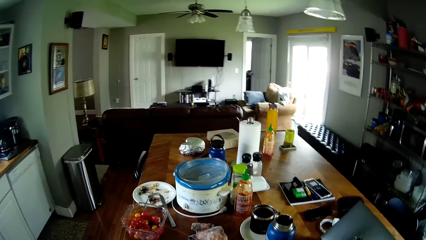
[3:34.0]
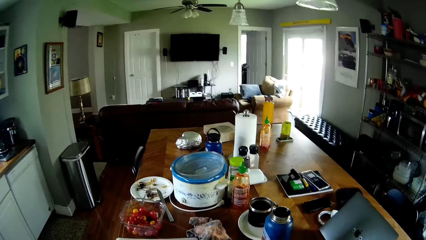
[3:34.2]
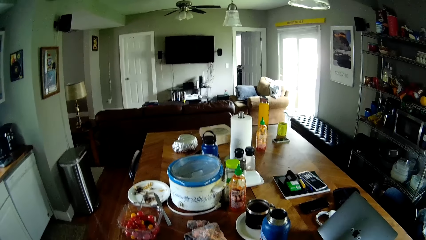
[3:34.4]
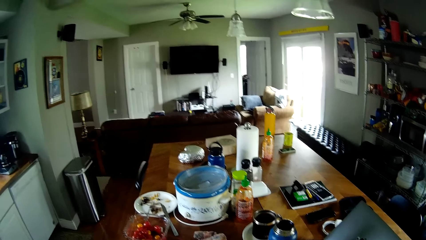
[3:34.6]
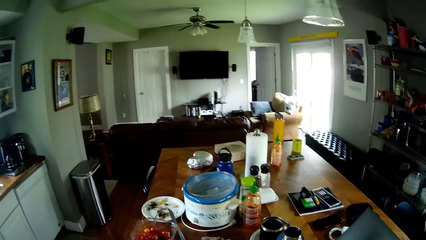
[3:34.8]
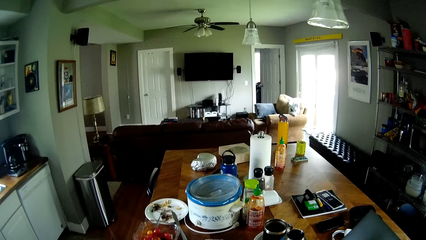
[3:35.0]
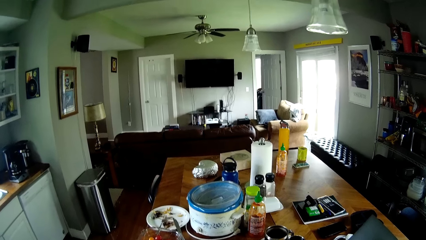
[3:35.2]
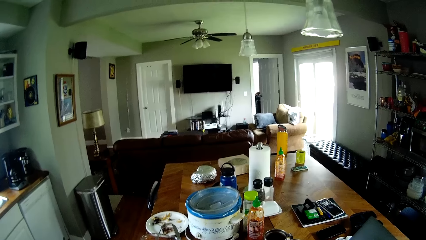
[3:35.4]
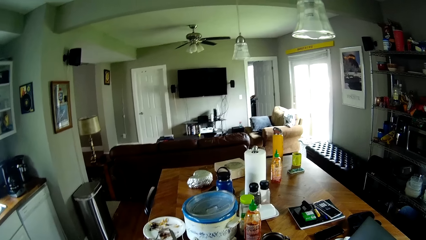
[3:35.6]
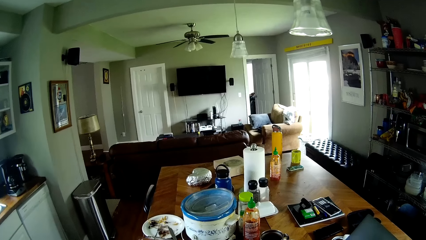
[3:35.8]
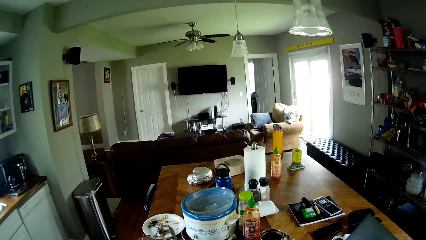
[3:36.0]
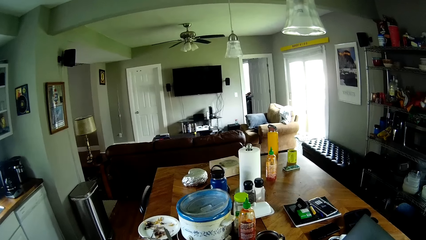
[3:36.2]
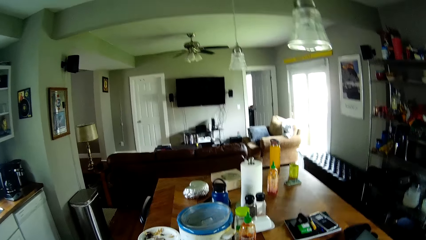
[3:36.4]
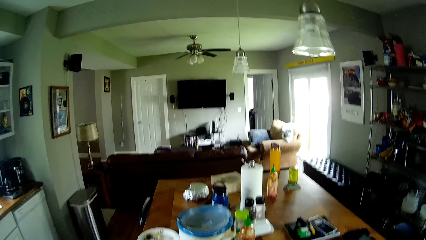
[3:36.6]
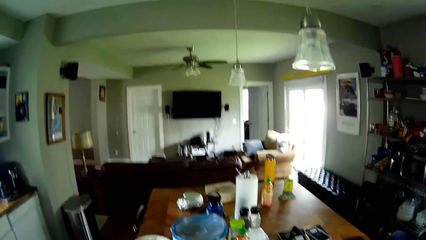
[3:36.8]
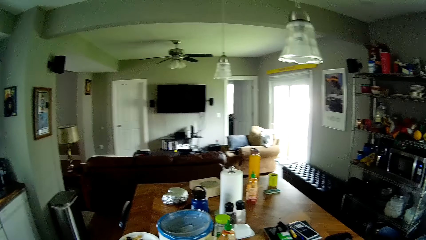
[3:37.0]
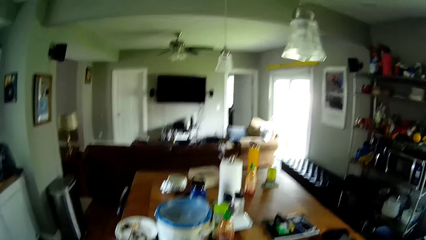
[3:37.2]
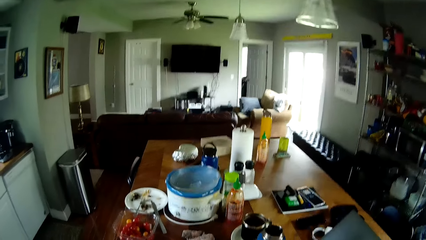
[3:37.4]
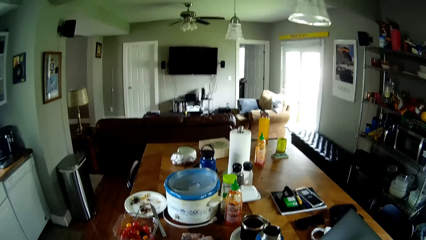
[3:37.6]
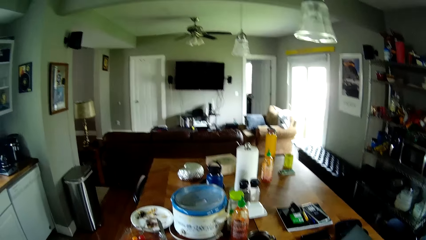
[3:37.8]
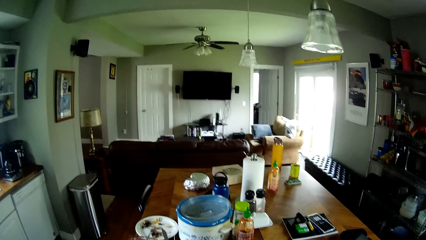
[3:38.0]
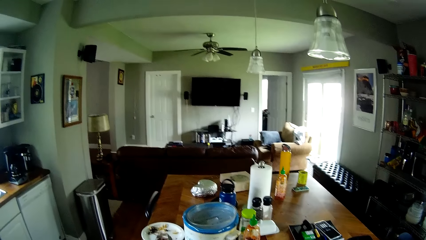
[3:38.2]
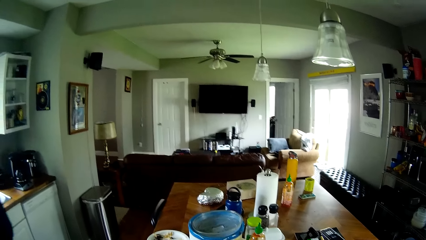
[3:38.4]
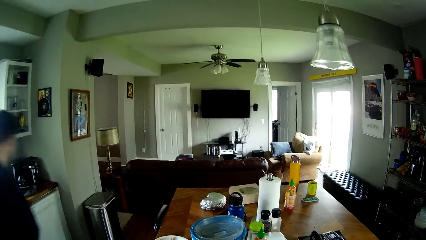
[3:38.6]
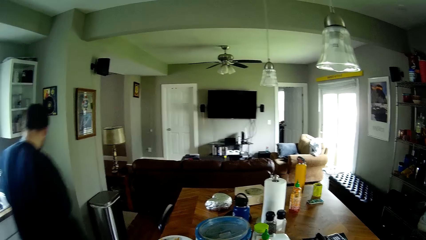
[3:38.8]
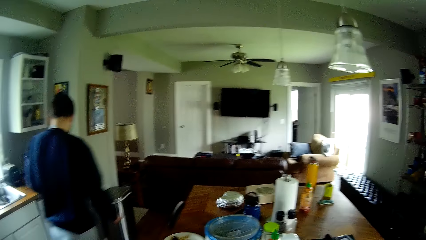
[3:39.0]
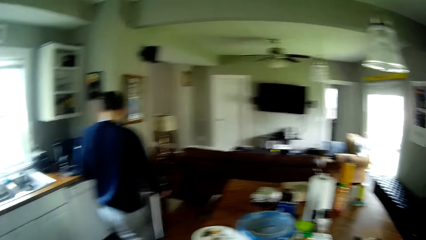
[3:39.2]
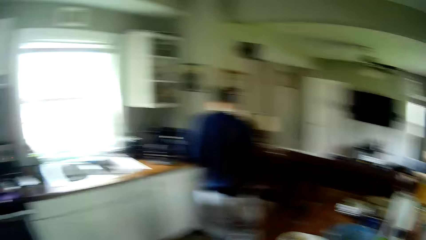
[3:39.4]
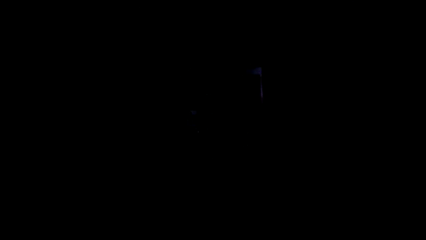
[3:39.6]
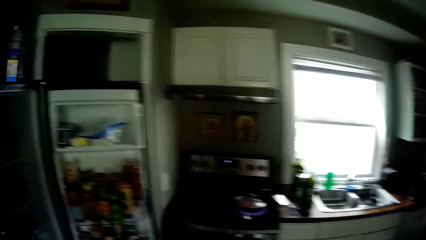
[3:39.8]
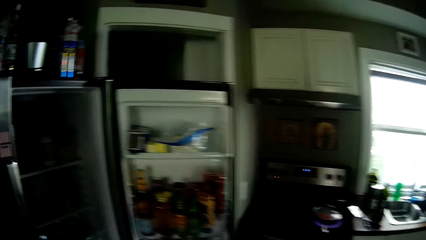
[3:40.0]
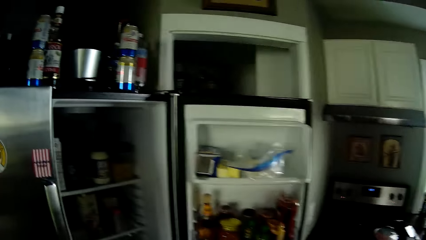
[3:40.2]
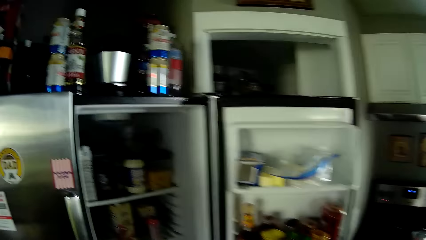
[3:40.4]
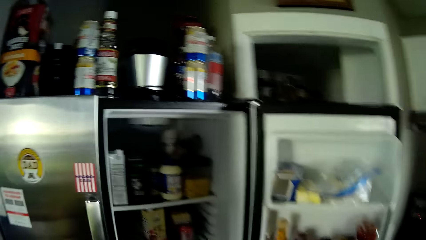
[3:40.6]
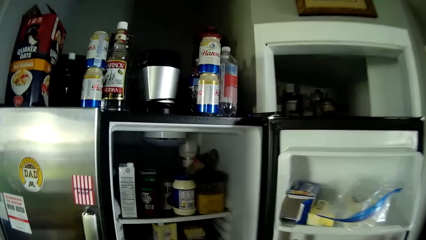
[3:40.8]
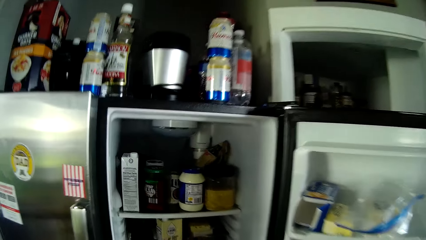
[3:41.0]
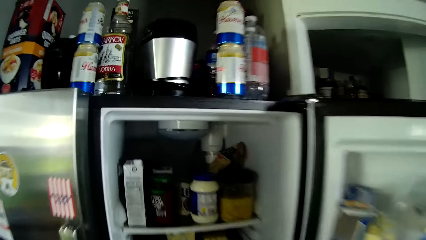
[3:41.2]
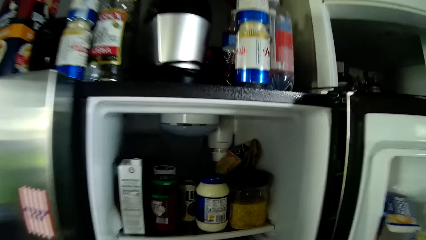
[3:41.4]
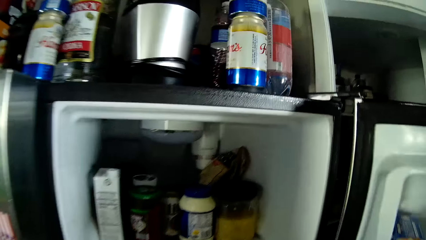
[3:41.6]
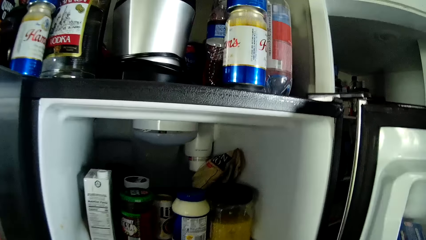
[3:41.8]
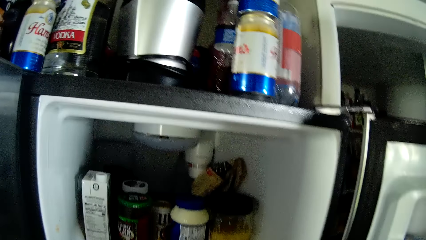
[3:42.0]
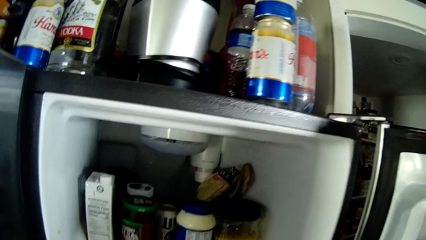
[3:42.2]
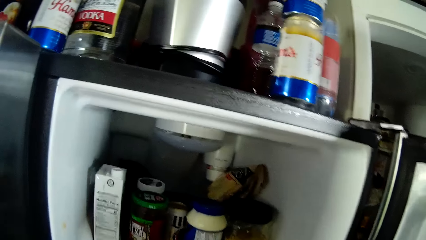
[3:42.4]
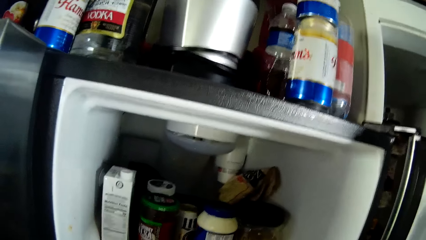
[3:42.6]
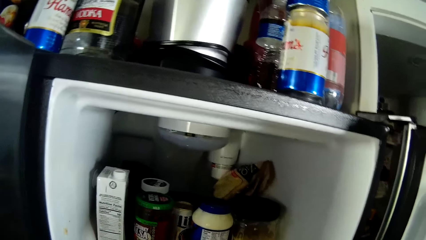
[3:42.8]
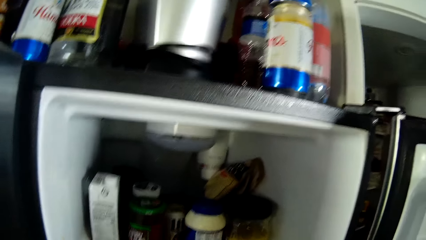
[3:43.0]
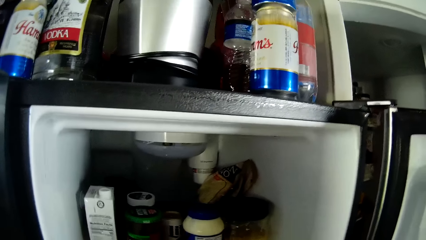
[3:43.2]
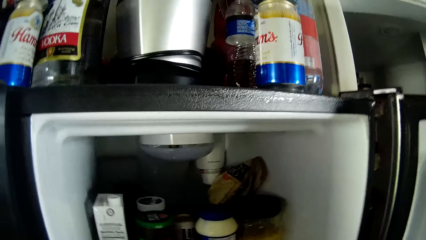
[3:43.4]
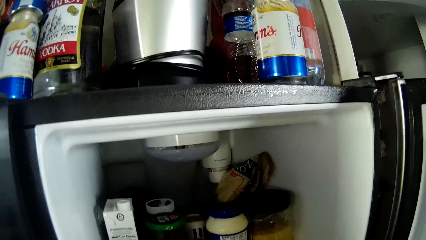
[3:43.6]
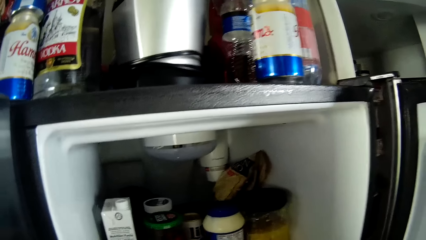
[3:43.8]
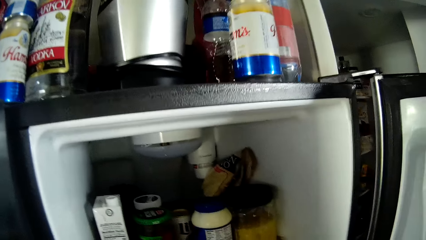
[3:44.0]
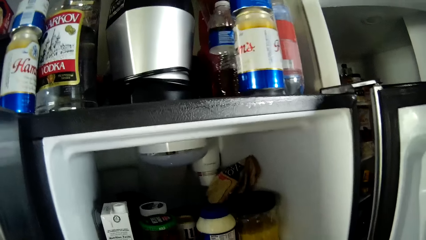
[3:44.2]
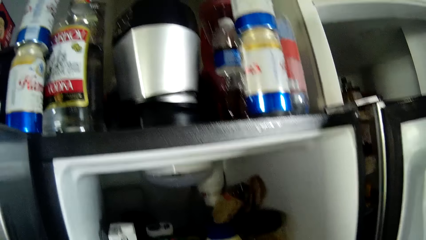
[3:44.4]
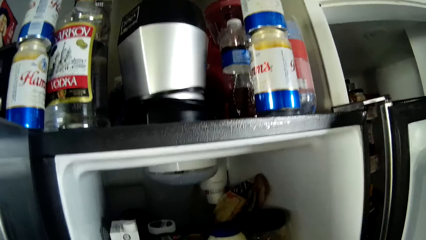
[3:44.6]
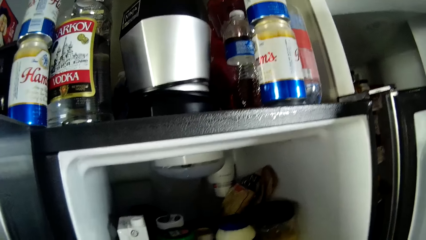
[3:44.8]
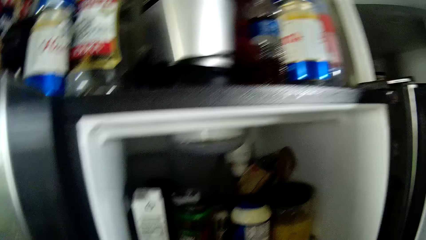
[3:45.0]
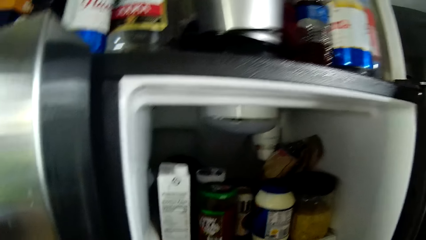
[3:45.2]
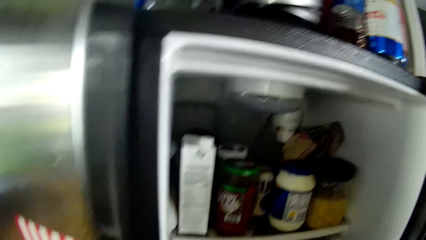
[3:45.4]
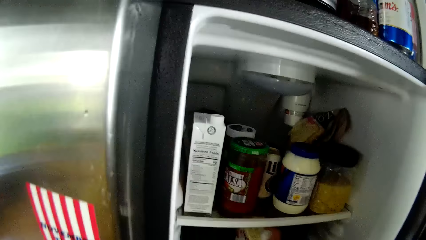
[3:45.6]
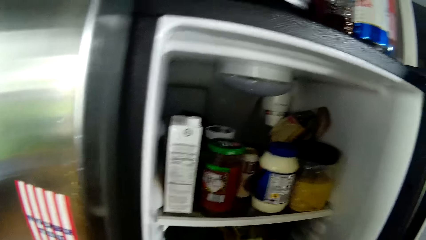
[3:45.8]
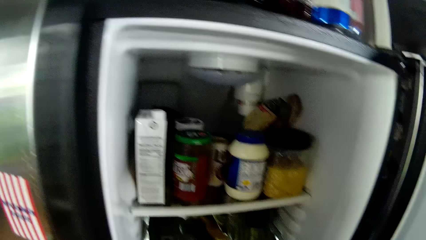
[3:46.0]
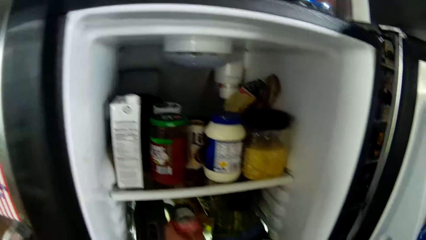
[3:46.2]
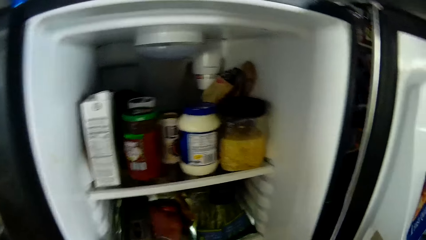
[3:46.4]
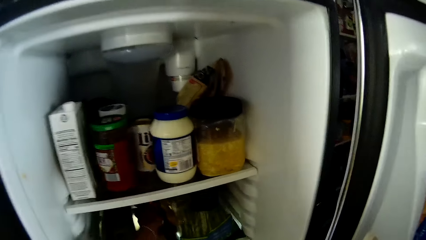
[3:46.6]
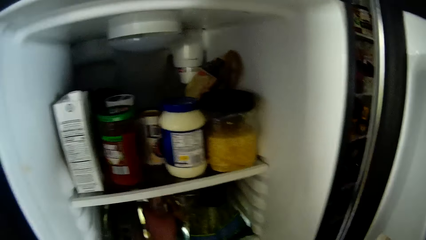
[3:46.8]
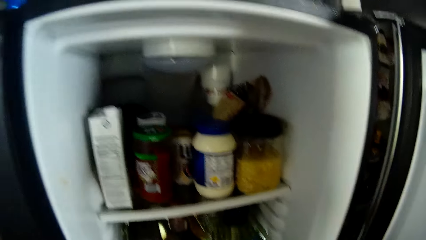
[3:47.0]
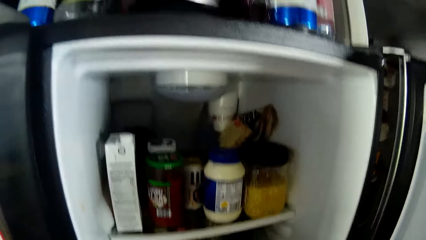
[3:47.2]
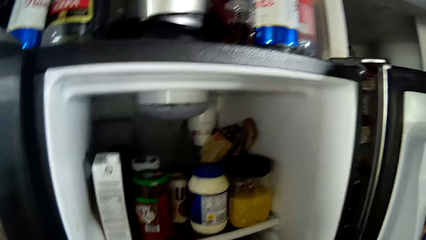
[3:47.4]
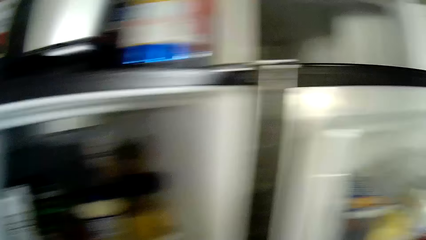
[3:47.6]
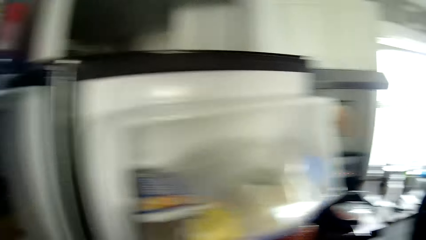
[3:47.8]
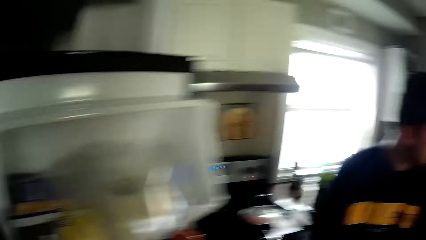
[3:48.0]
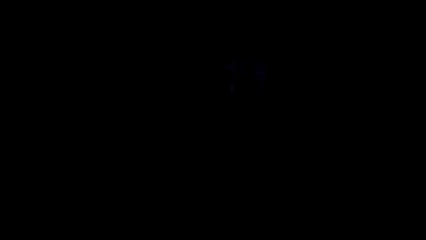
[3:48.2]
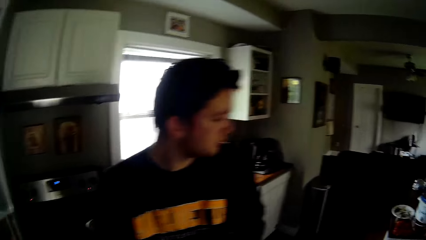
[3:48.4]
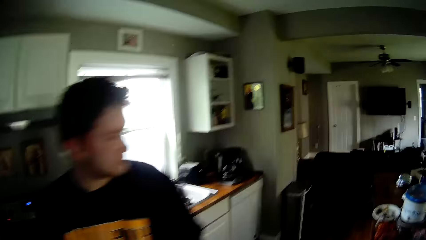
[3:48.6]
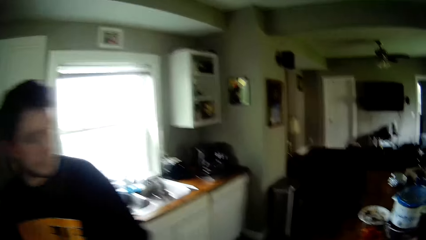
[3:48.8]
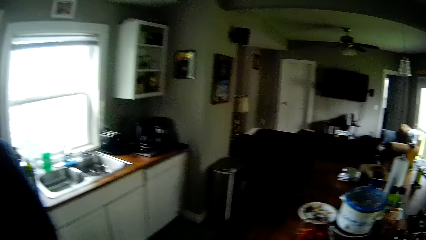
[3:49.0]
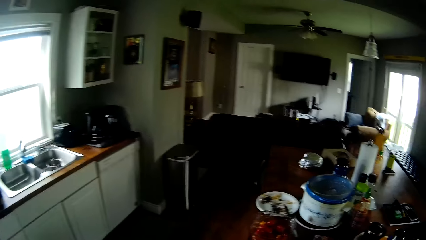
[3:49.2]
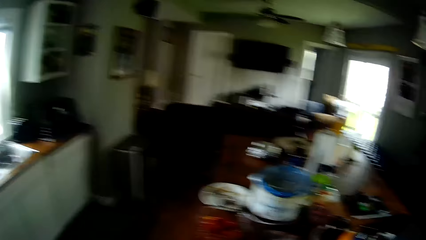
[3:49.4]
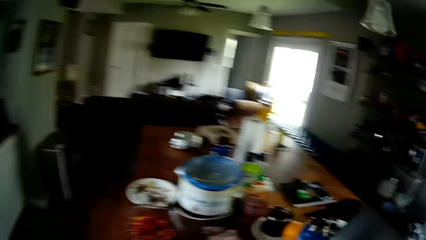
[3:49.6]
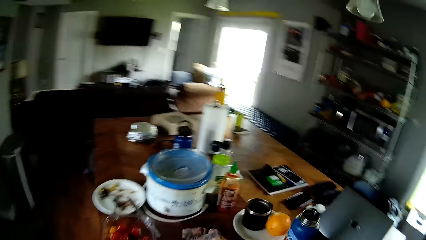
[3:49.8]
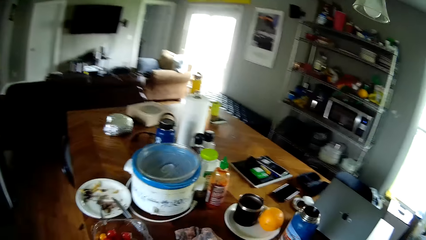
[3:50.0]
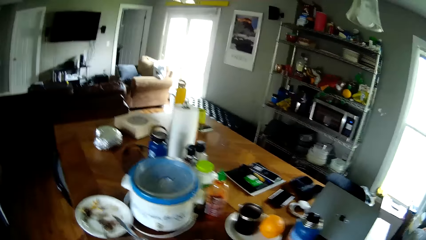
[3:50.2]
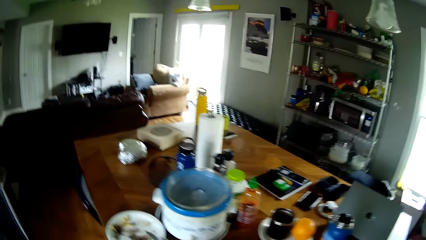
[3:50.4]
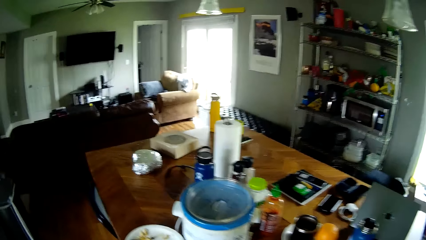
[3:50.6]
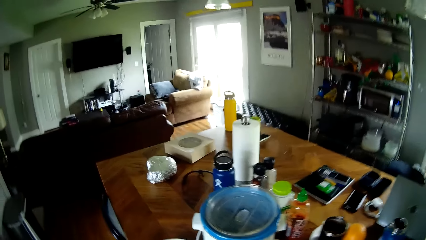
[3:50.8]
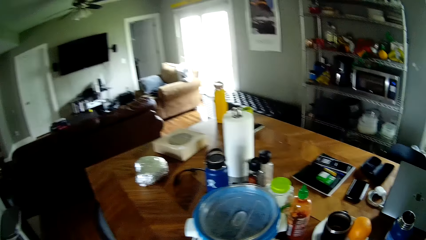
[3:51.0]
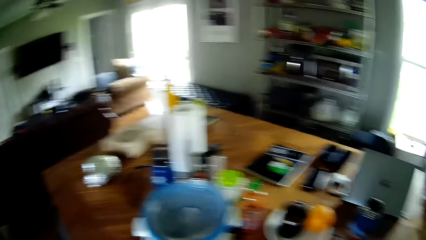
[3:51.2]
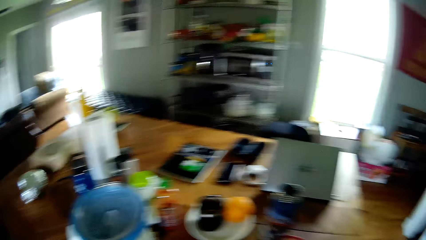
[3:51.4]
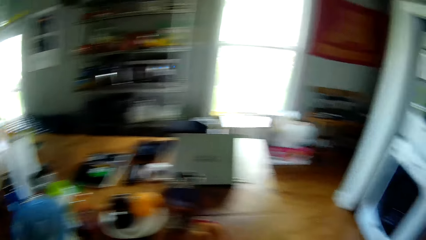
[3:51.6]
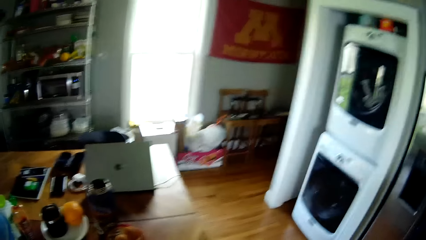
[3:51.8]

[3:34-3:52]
The camera wearer turns to a refrigerator. She brings out a jar from the refrigerator with her right hand. She puts a can in the refrigerator with her left hand. She turns to the kitchen counter.
